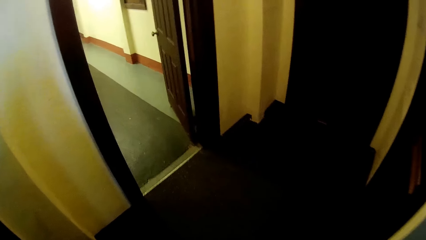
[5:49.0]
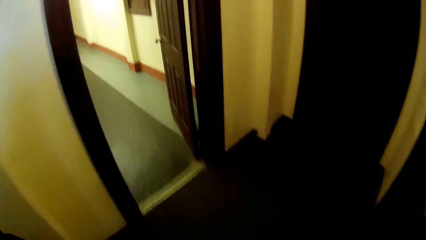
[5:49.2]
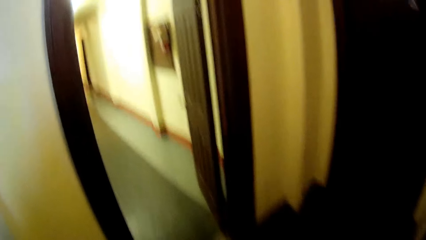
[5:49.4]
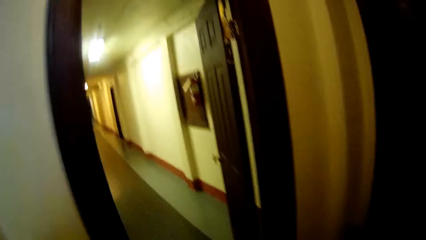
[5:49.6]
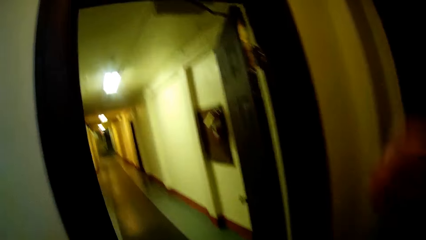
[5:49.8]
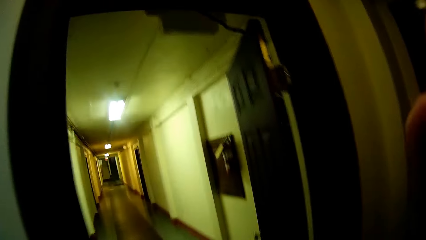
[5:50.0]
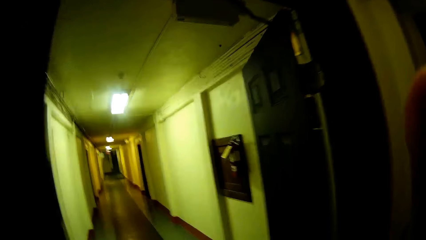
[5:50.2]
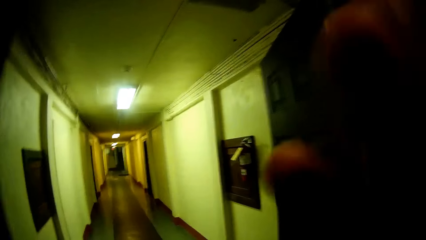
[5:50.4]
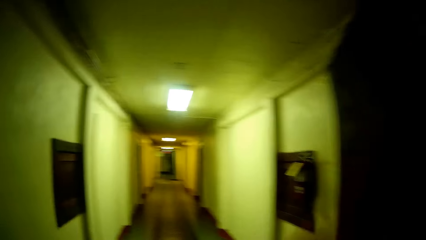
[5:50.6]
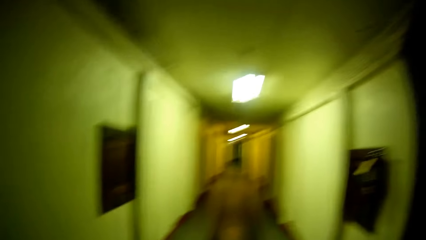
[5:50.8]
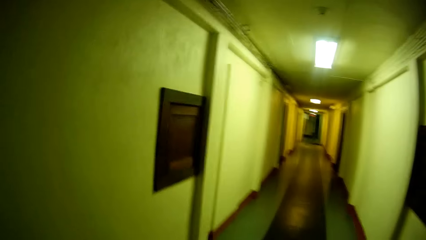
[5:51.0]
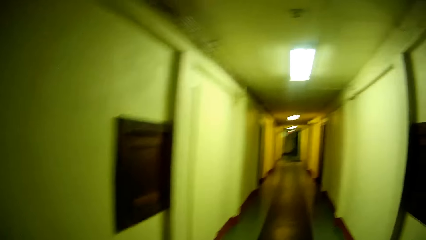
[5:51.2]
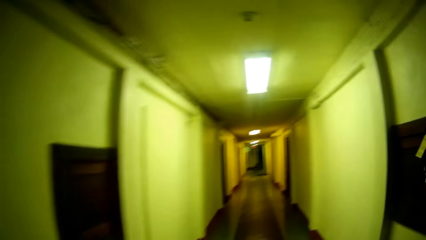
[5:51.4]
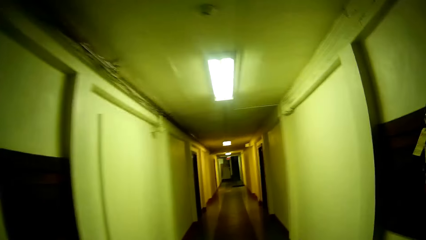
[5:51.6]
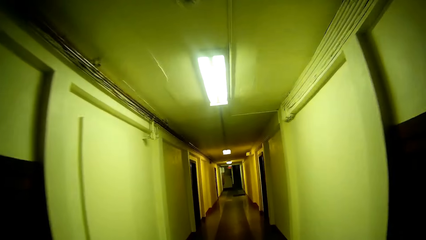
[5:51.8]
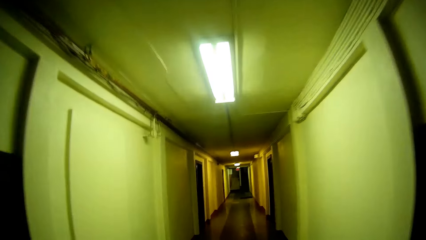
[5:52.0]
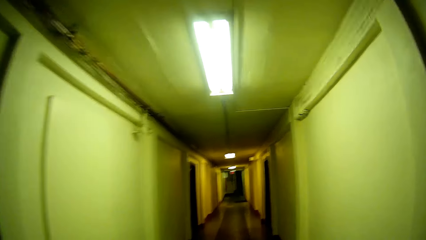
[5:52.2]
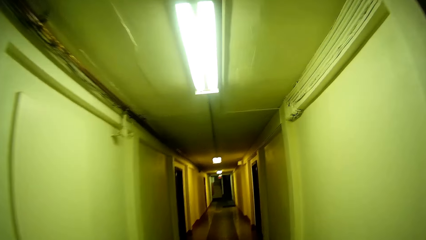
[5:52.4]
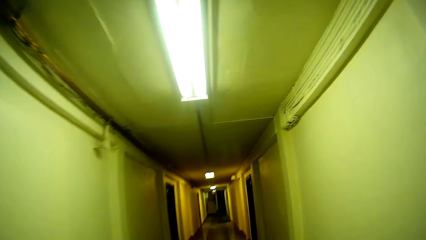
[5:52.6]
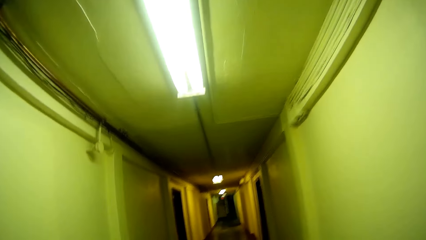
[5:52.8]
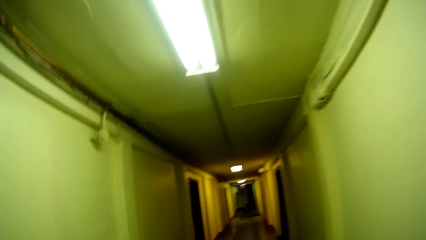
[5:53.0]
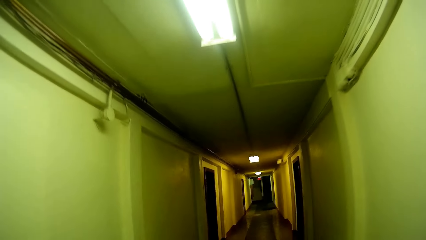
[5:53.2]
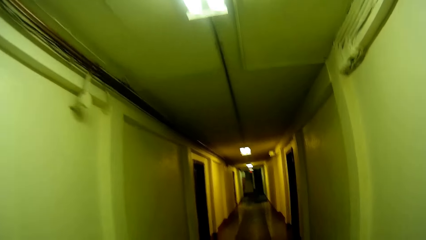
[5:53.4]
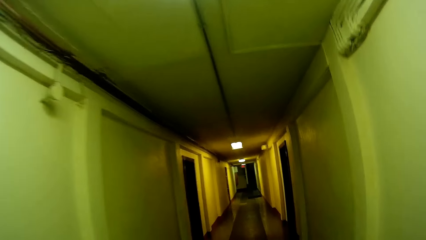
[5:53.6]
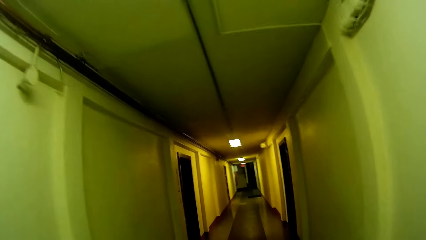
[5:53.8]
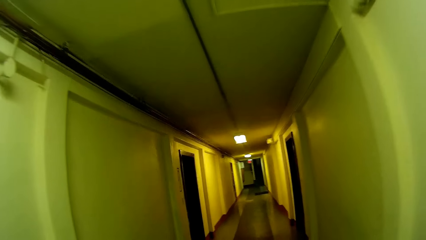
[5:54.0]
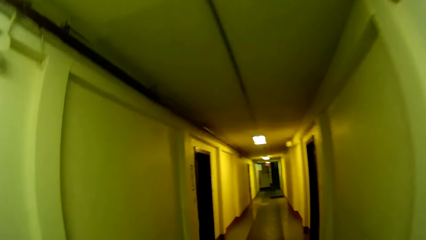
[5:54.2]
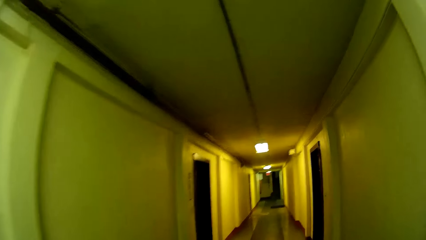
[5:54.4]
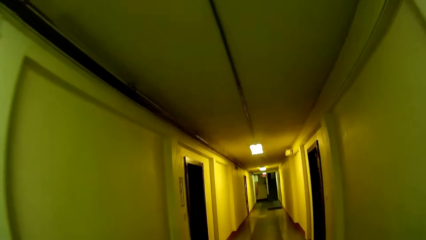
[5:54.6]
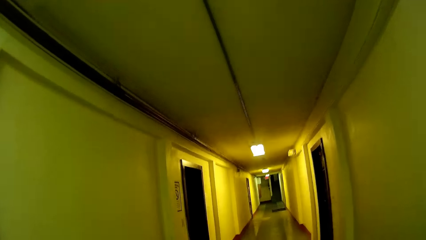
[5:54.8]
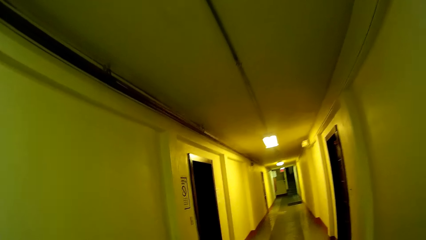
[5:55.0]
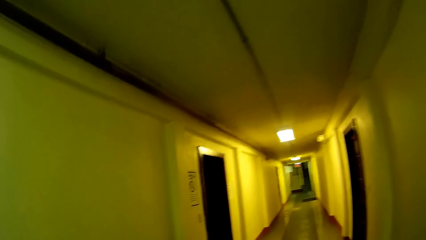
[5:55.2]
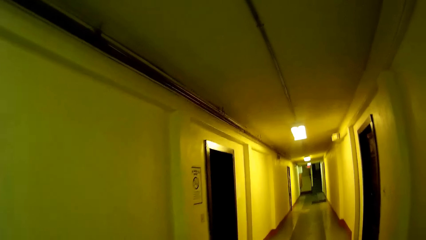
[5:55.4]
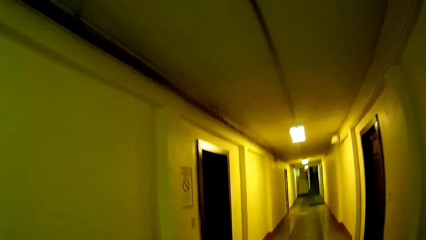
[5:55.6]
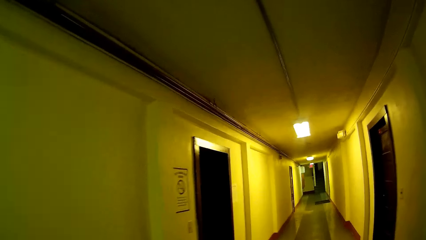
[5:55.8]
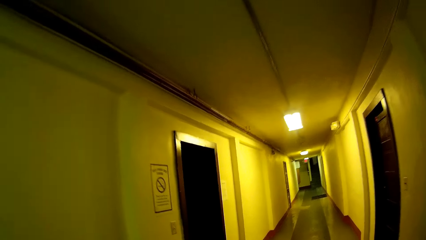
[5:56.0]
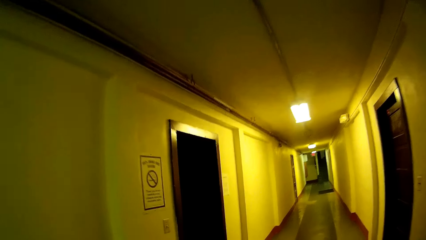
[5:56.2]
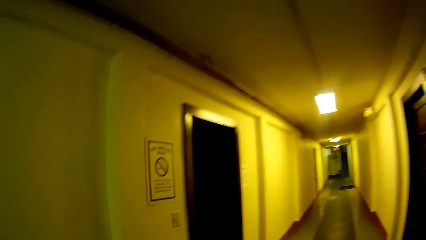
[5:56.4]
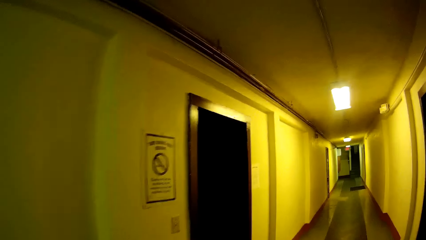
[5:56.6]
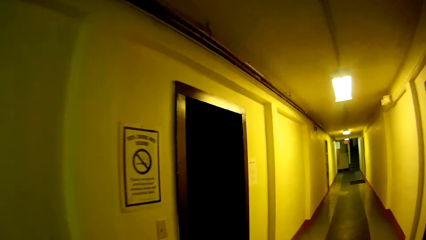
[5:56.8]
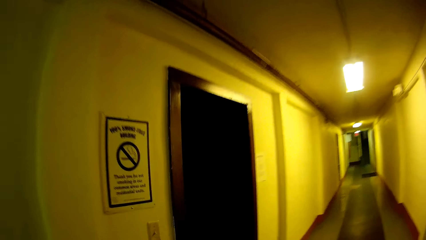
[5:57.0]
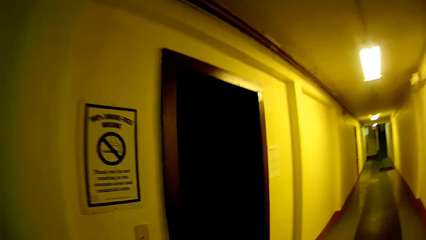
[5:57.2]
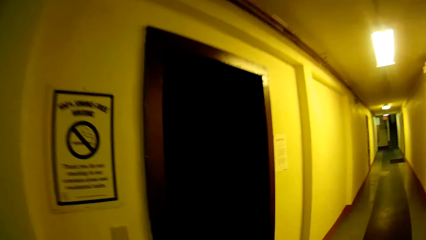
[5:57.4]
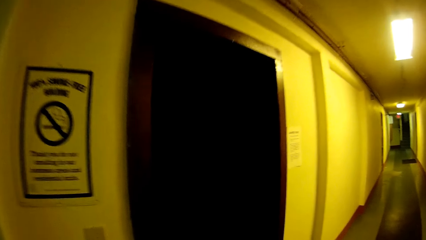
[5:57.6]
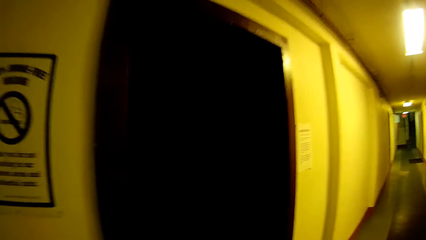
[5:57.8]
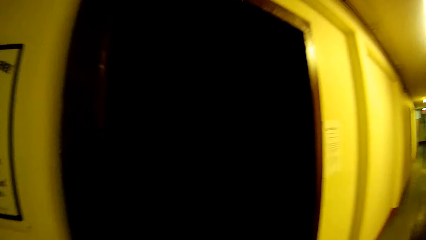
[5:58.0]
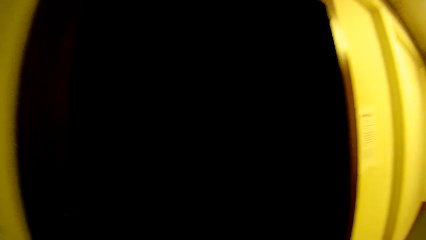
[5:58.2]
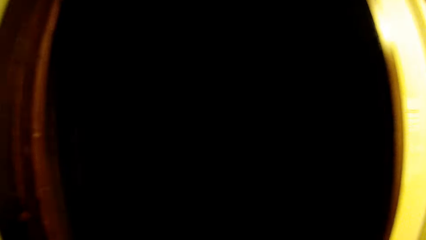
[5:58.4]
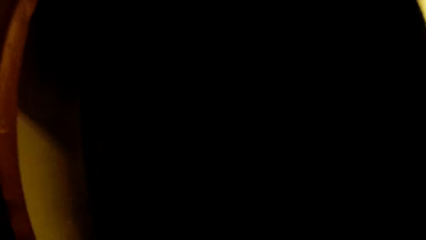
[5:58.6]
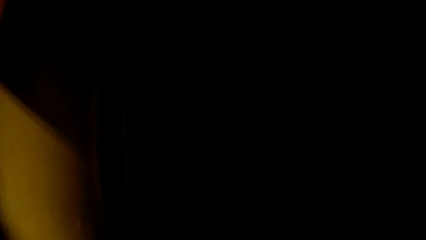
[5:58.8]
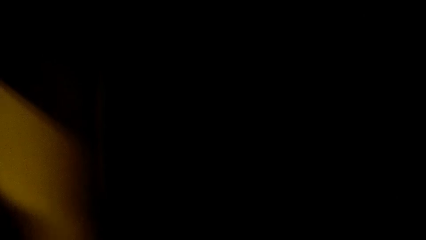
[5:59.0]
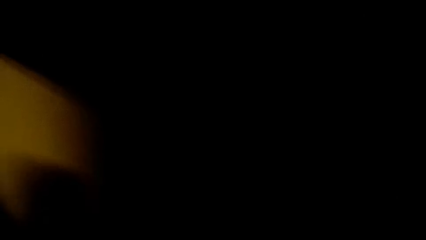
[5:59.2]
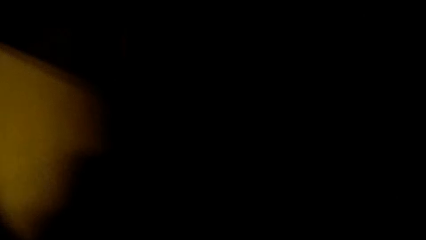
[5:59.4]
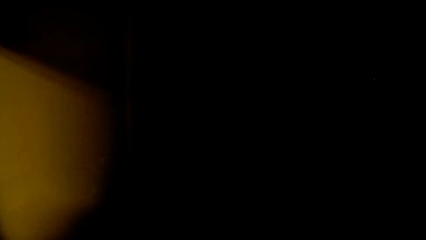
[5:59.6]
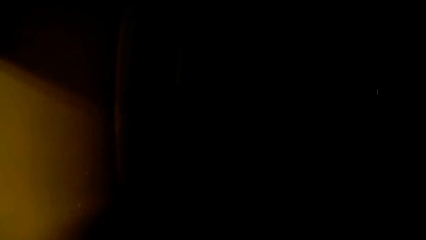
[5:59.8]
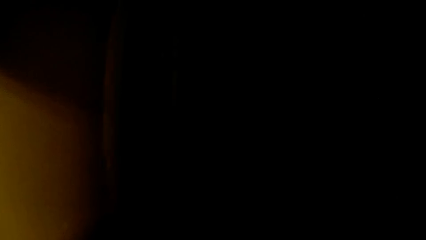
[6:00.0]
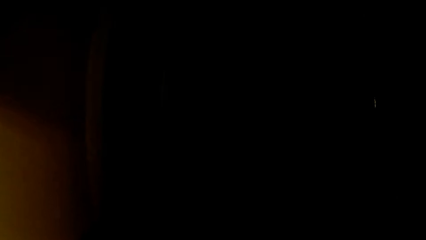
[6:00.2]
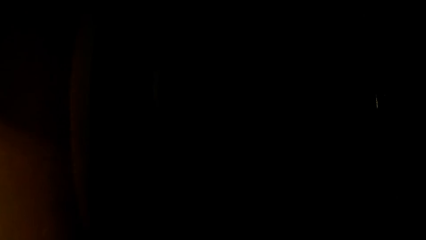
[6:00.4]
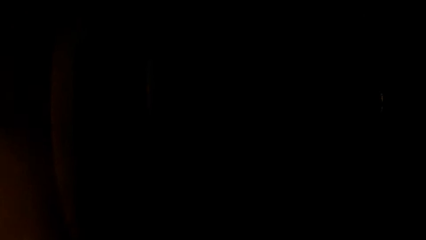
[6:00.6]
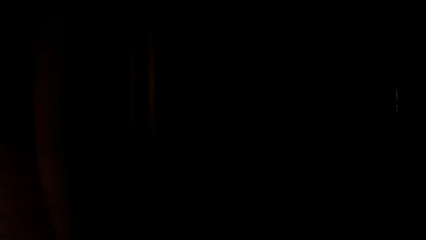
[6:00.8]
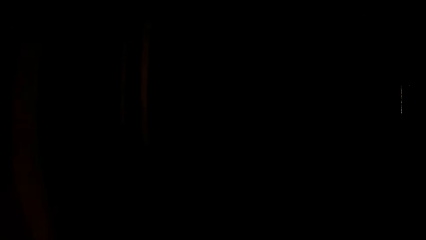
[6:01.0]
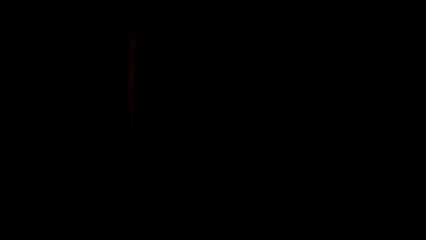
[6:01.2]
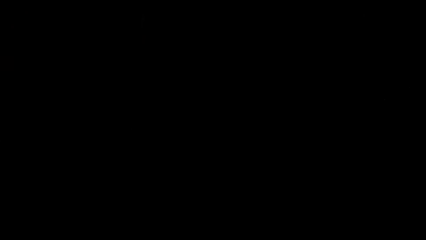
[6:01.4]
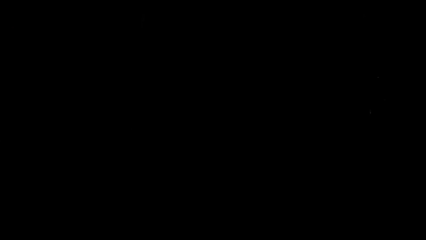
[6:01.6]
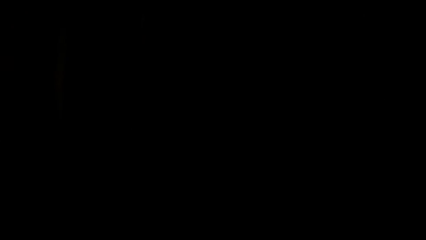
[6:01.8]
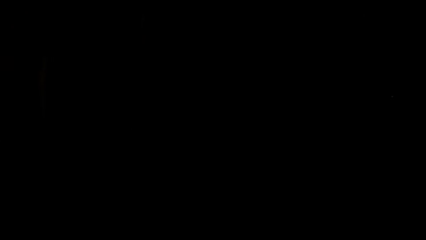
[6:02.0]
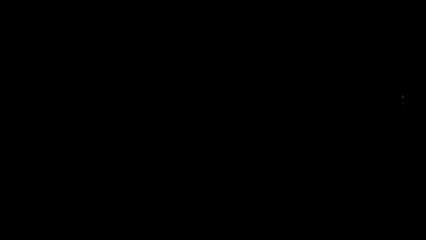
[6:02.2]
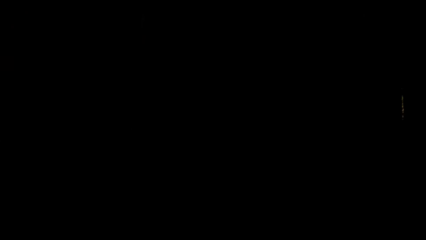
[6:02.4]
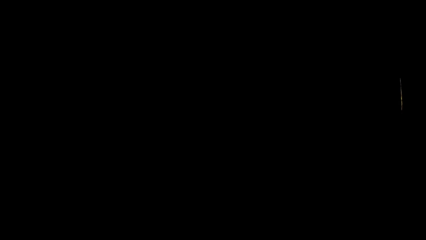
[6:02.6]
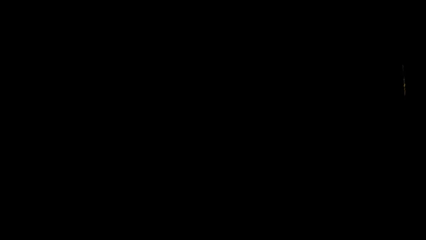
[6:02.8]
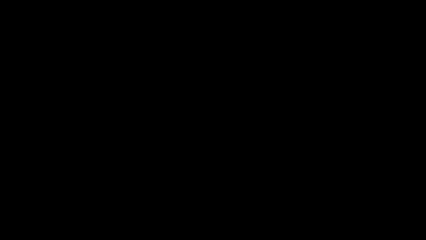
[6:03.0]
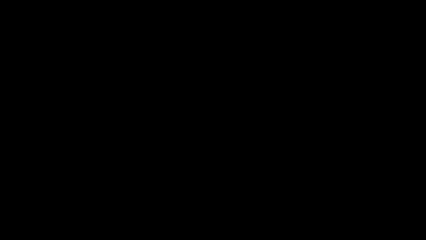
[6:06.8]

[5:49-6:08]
The camera wearer walks through a door. They adjust a hand. They fix the camera. They walk around in the building. They walk through a door. They walk around in the building.
